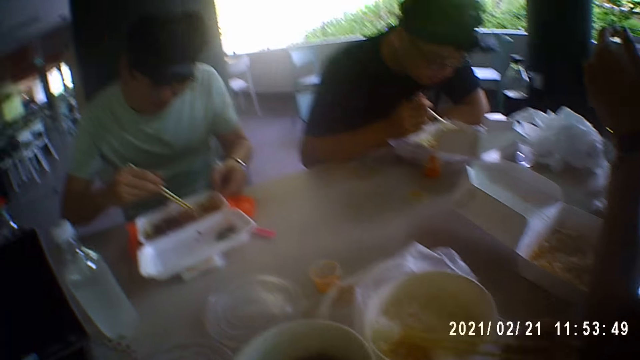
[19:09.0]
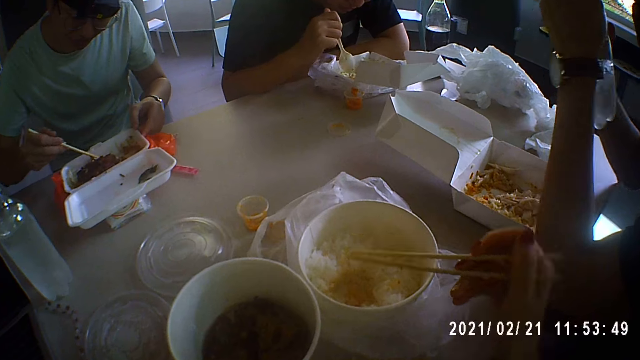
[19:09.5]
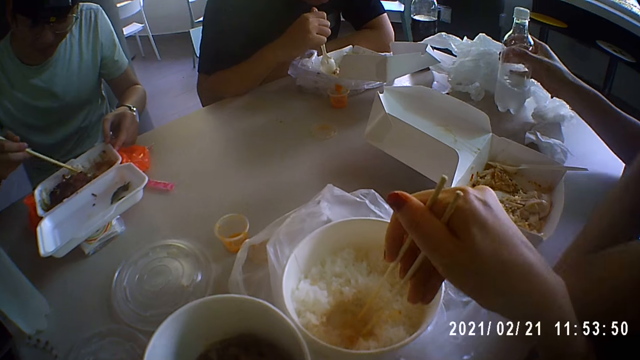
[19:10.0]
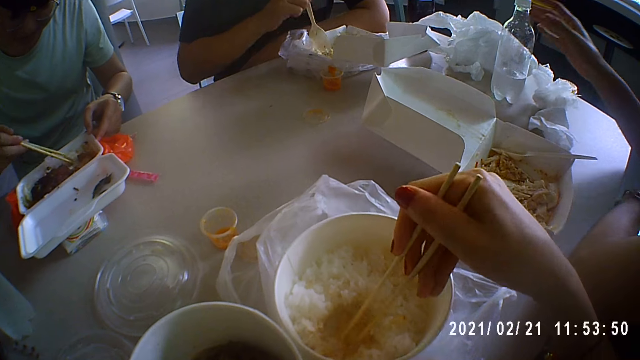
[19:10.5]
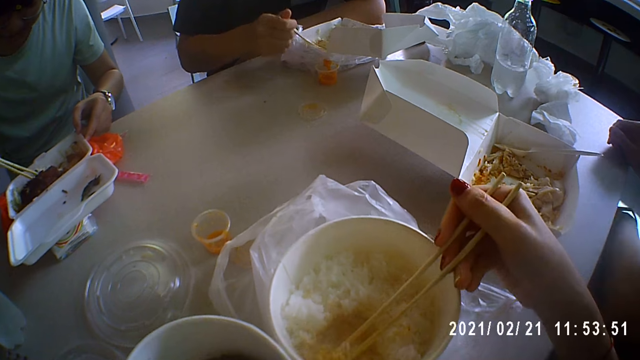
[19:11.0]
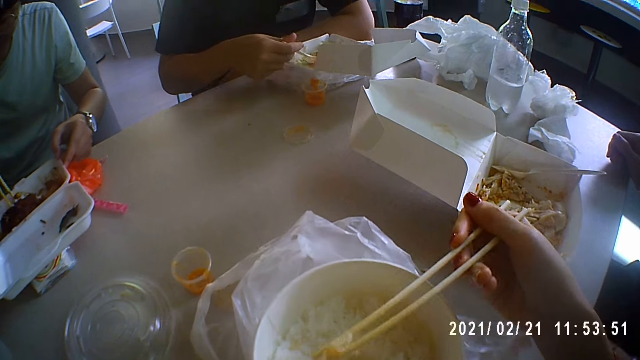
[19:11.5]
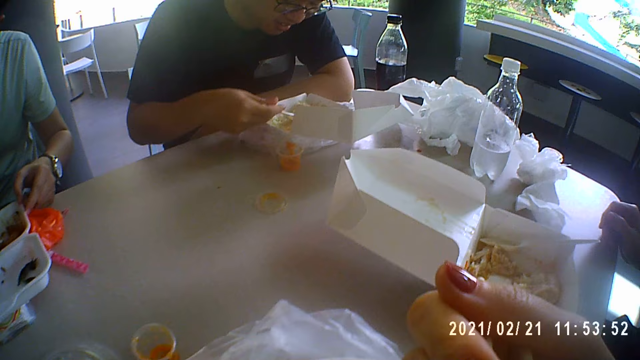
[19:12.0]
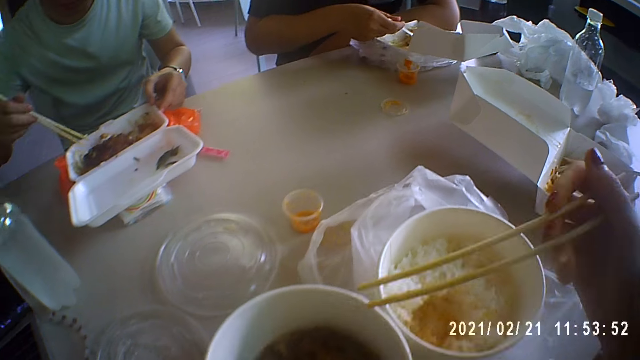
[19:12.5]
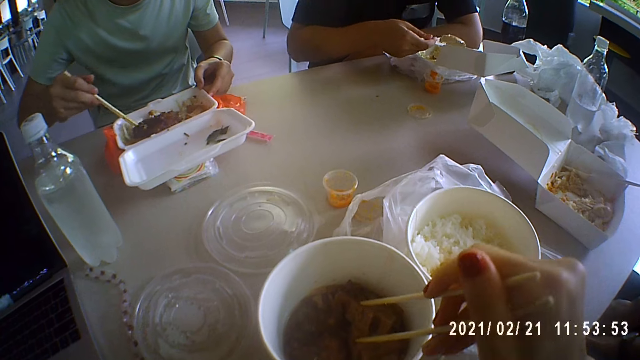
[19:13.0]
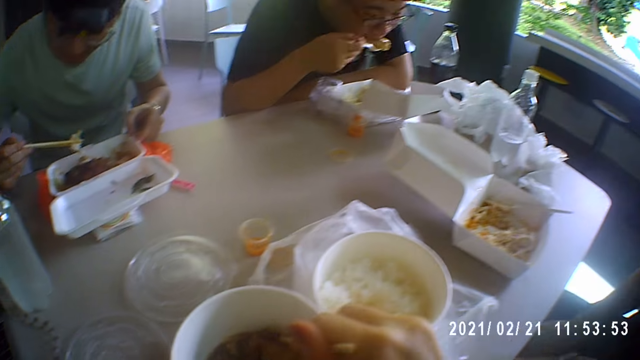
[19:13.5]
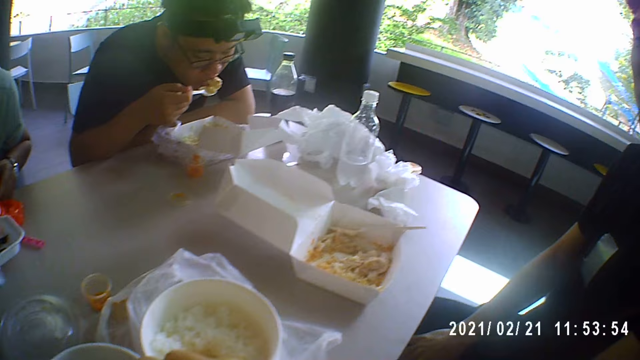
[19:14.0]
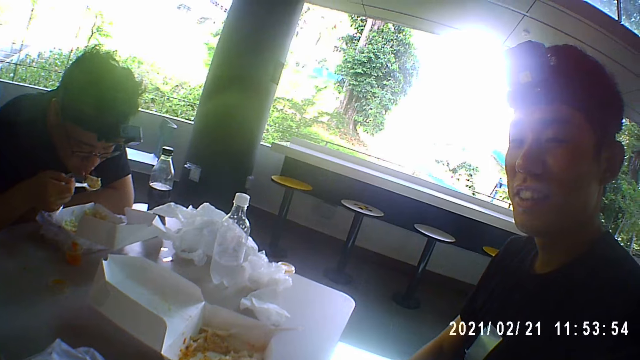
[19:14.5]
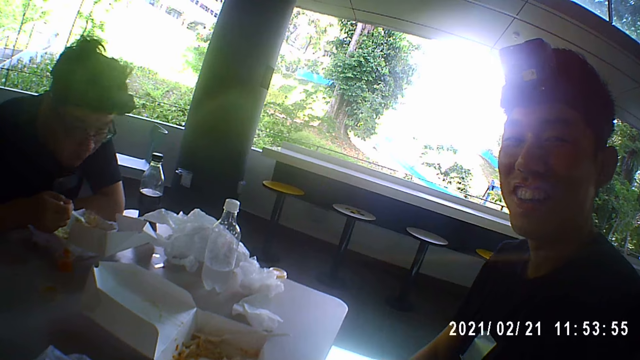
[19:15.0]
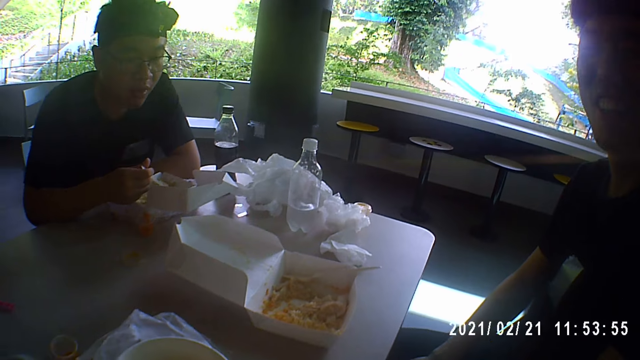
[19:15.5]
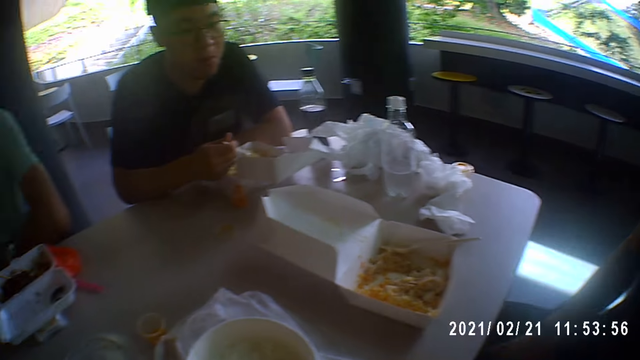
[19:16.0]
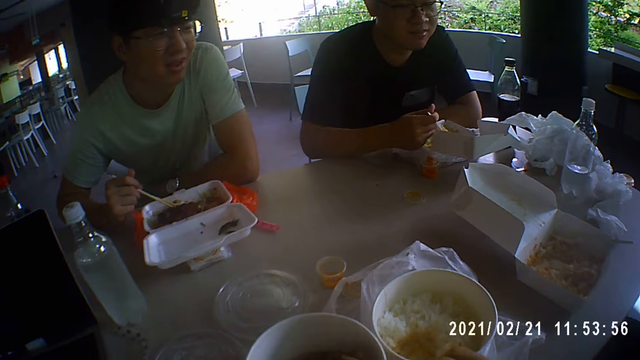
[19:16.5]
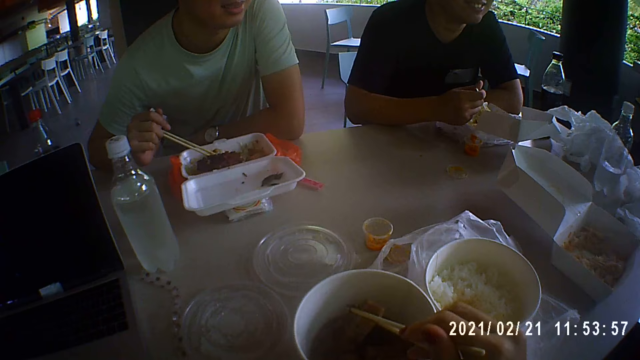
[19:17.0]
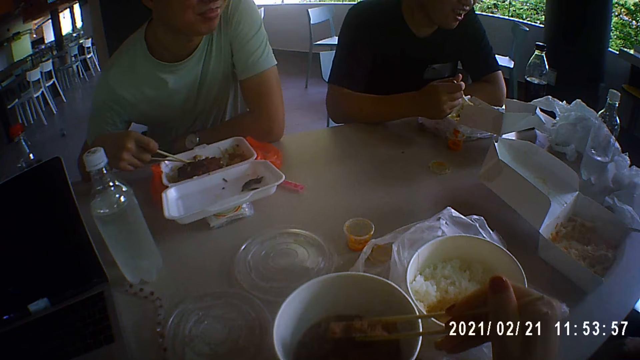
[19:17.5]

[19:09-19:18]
The camera wearer laughs. They eat the food.

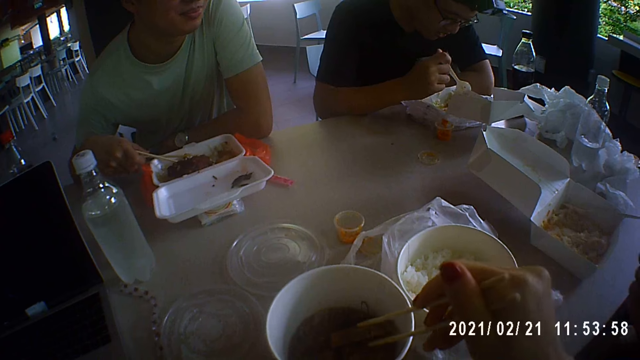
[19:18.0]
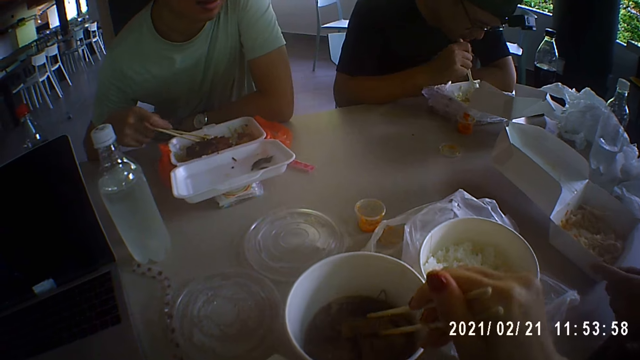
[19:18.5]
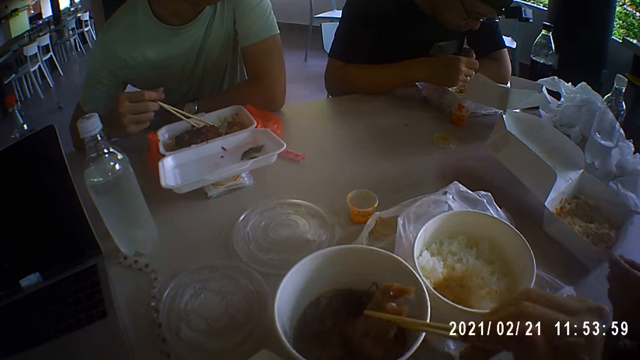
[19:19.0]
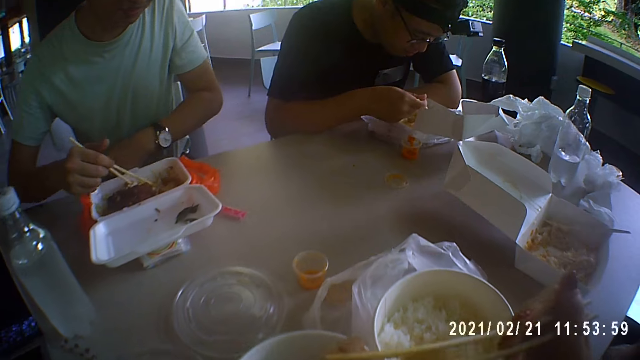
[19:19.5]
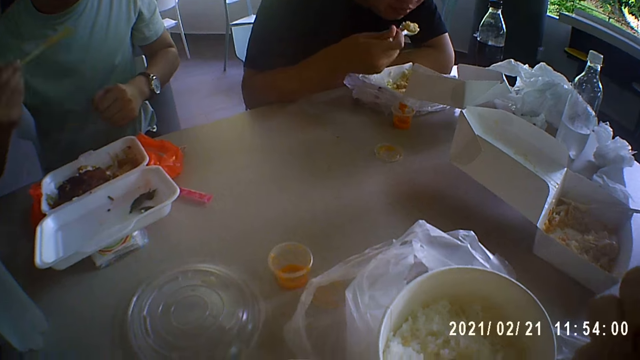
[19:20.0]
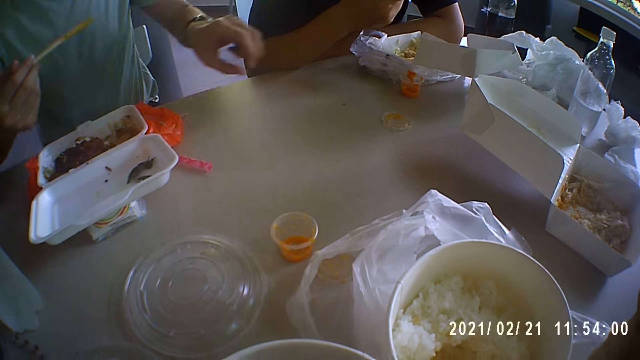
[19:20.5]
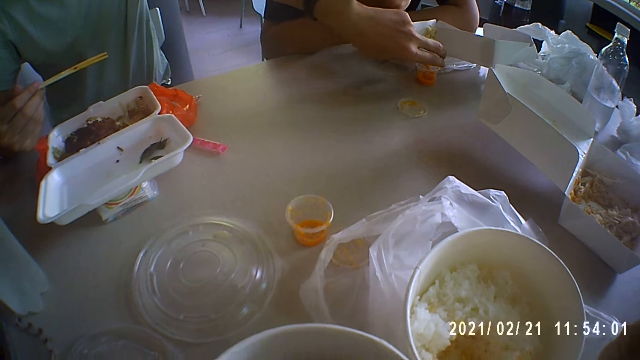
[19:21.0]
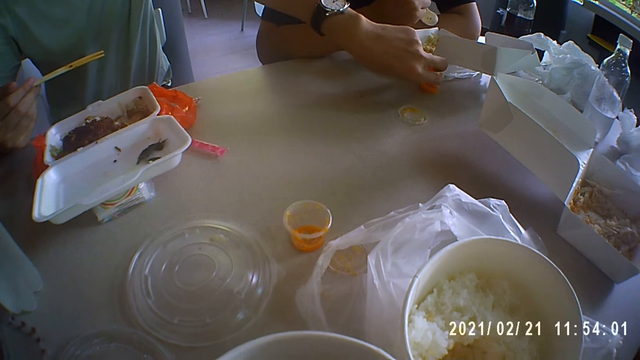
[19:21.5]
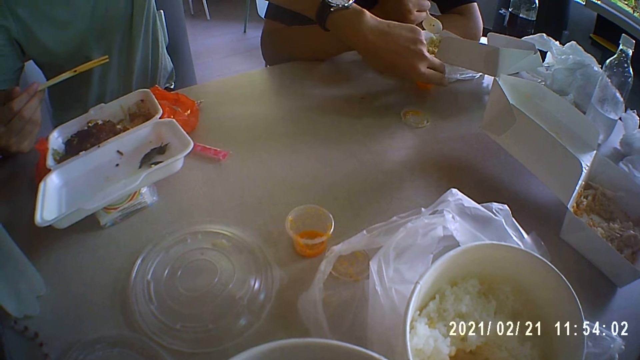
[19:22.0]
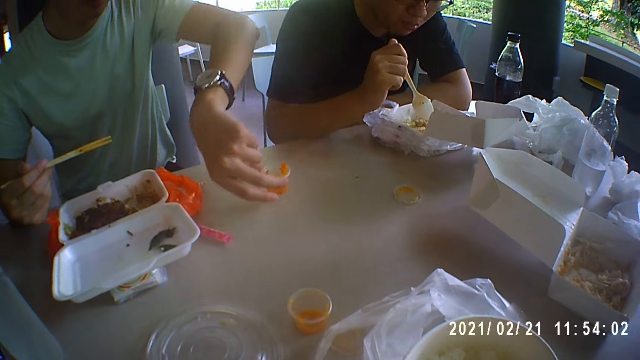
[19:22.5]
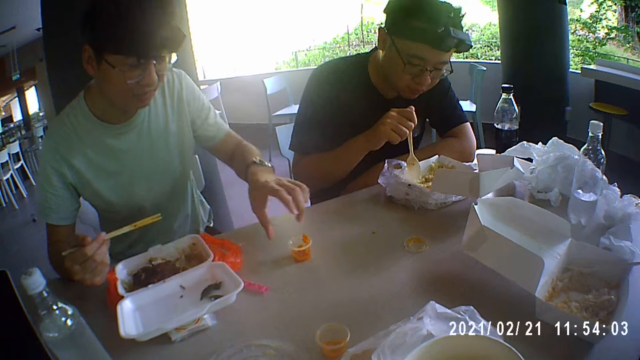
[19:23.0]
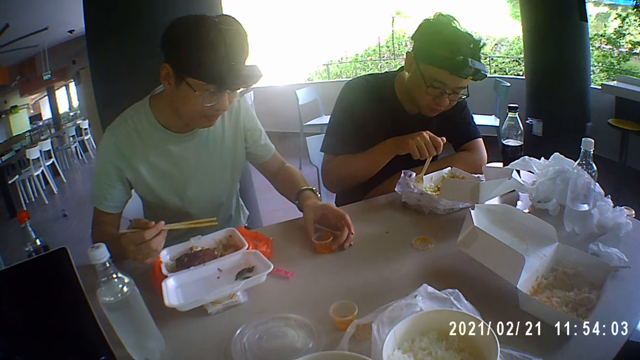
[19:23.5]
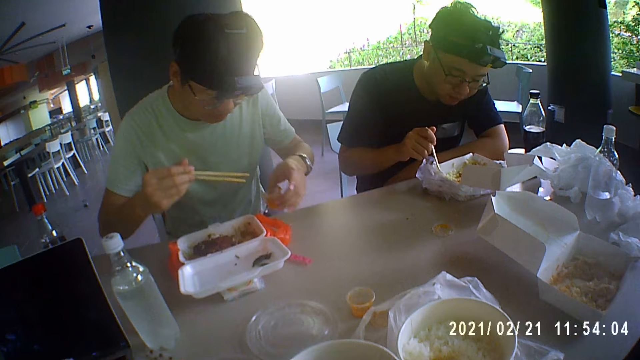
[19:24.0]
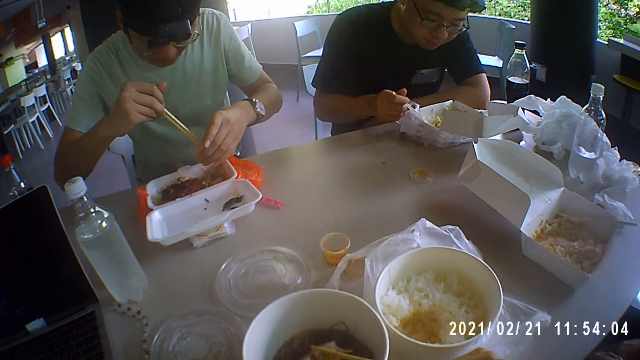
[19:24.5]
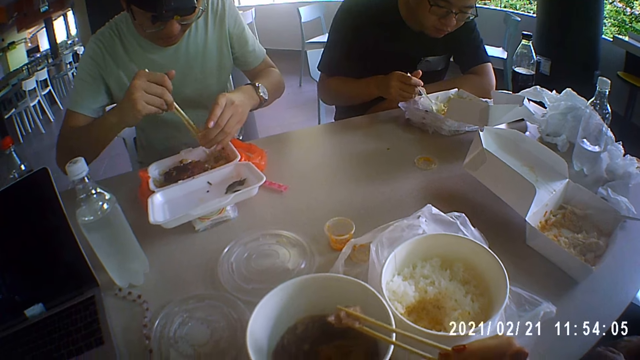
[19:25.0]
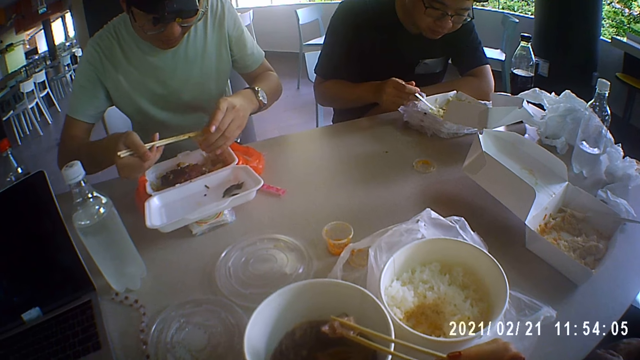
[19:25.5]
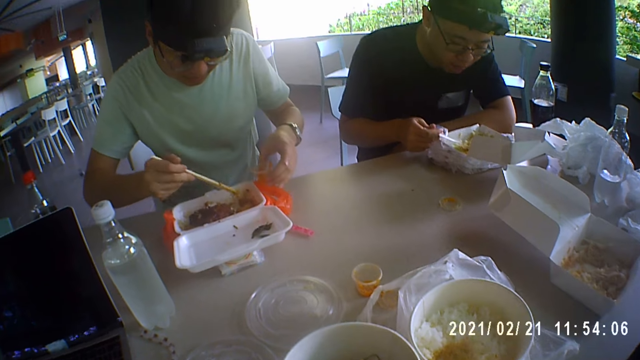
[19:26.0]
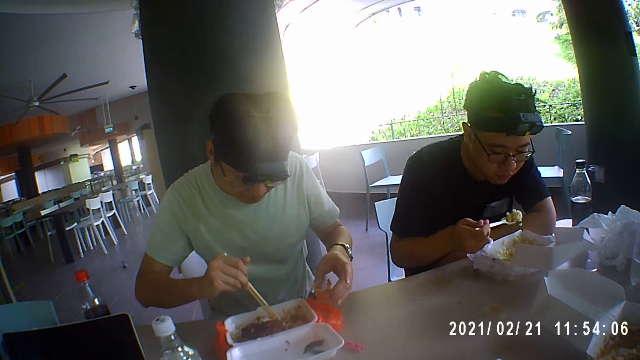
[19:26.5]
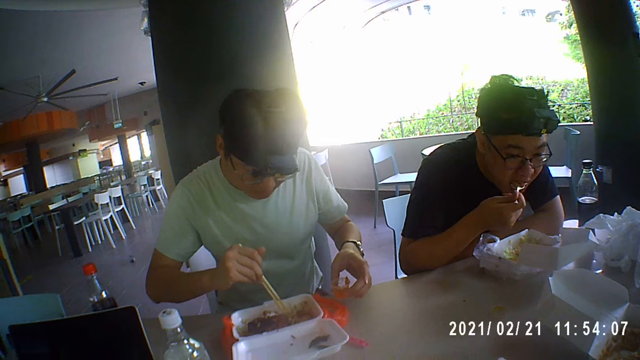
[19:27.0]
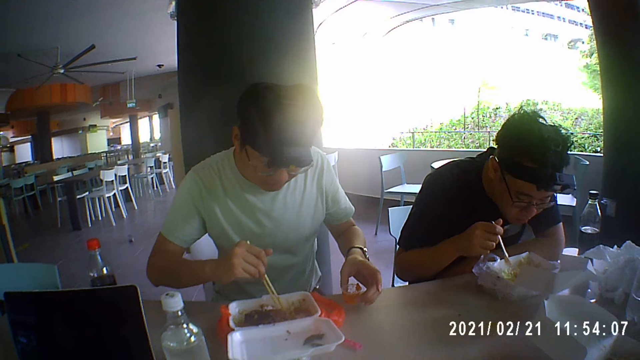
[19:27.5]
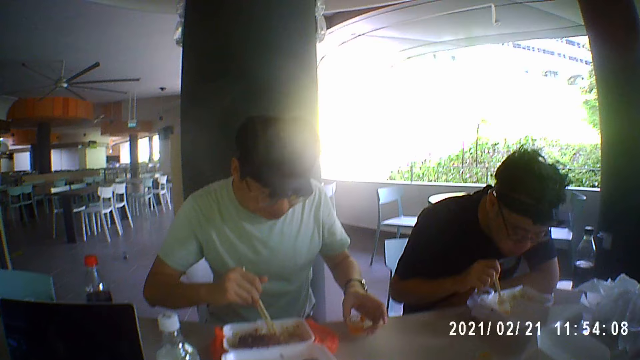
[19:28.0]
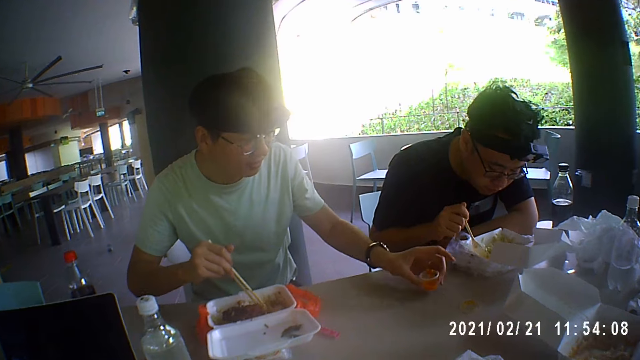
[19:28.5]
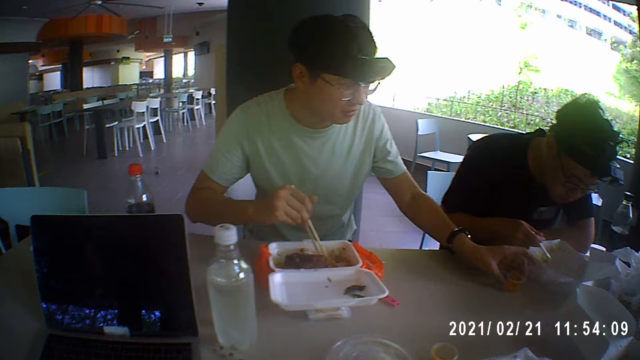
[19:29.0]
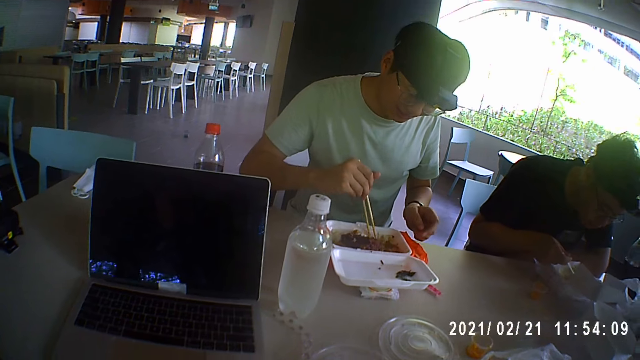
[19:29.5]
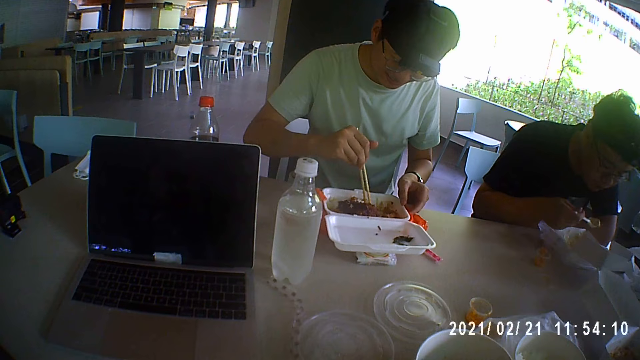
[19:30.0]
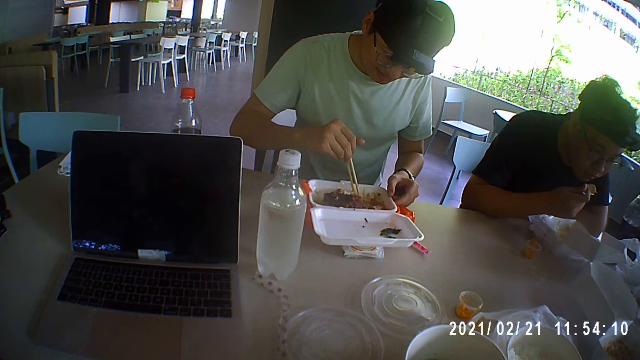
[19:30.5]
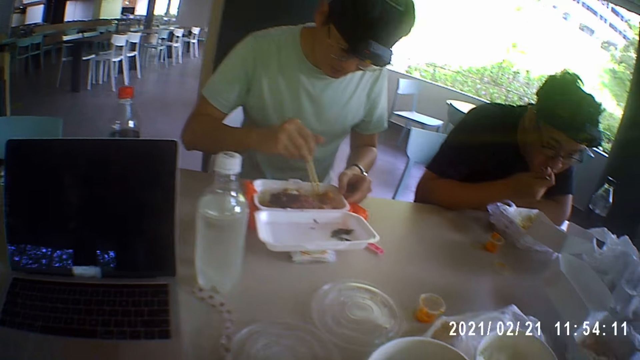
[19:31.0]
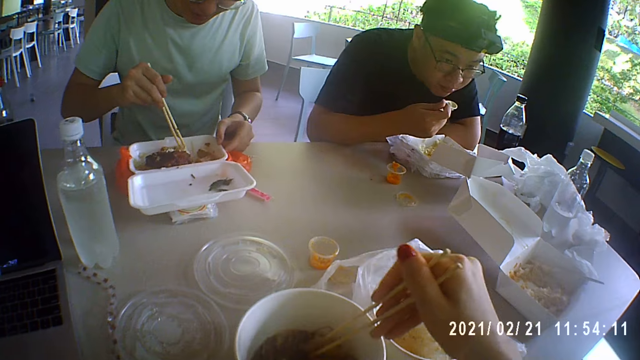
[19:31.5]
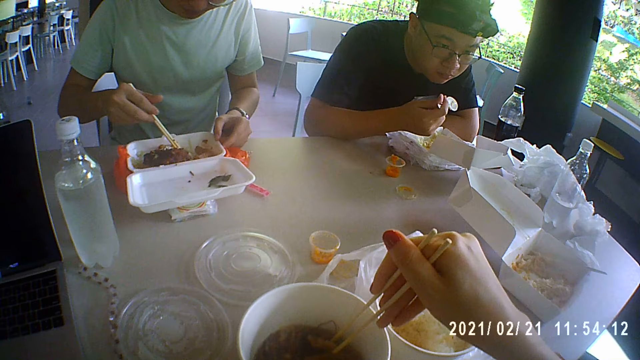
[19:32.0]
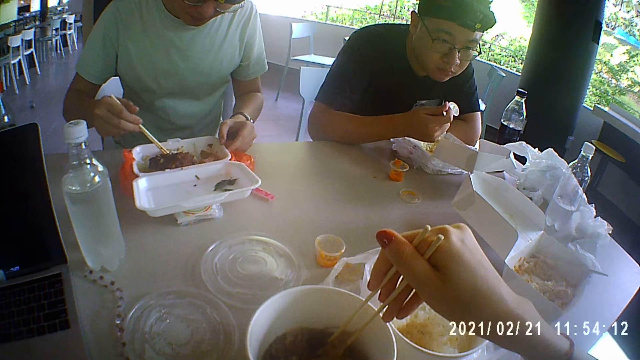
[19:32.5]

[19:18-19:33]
The camera wearer eats the food. A man grabs the sauce, pours the sauce in the food and puts the sauce on the table.
